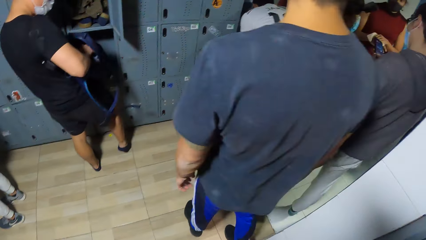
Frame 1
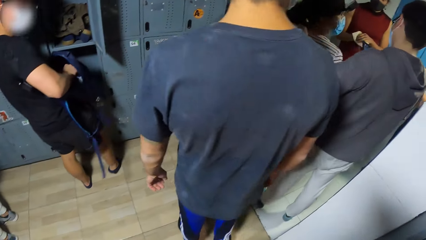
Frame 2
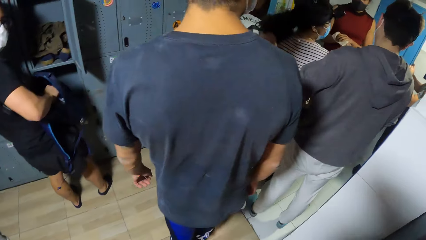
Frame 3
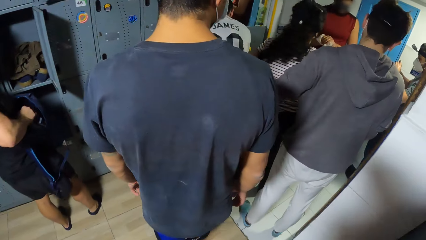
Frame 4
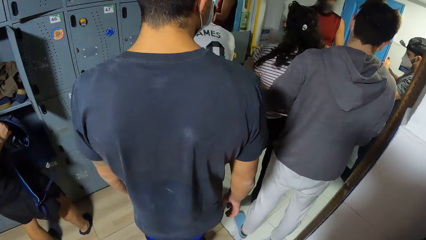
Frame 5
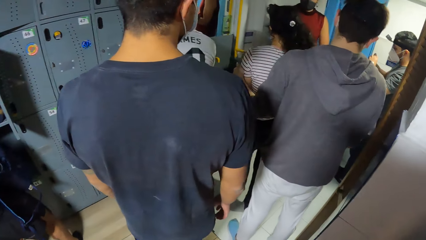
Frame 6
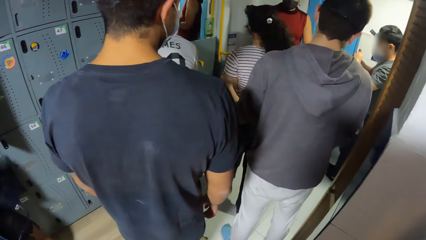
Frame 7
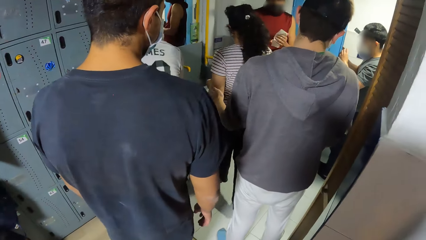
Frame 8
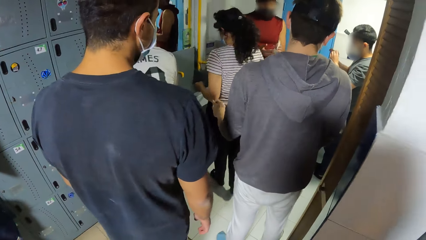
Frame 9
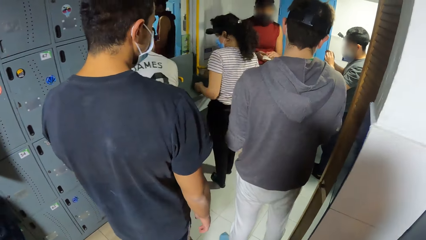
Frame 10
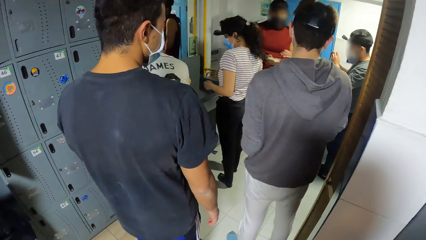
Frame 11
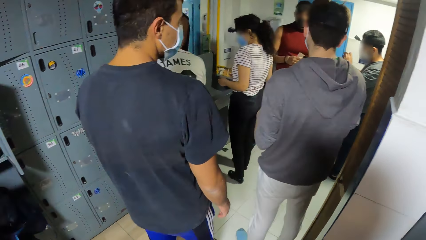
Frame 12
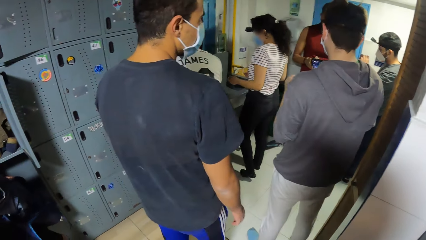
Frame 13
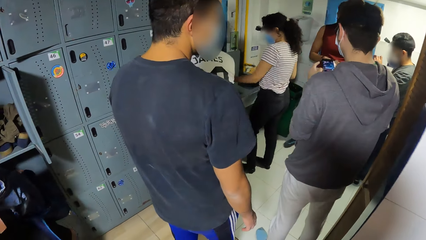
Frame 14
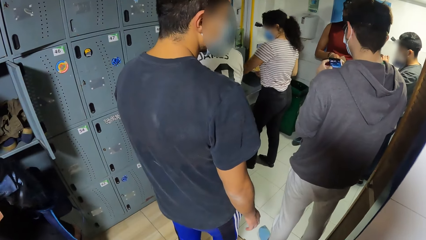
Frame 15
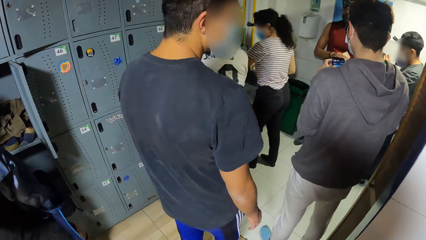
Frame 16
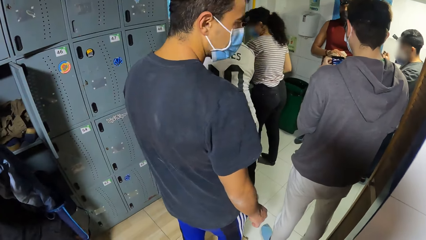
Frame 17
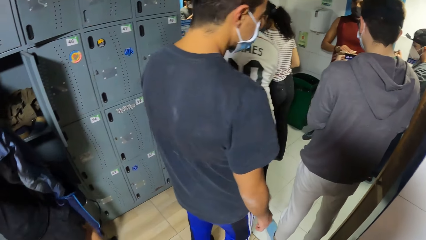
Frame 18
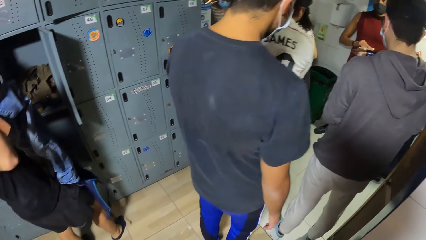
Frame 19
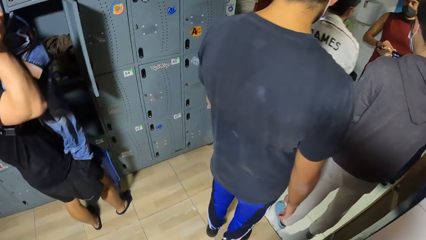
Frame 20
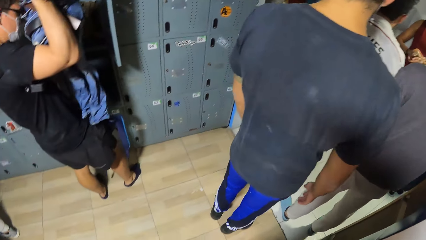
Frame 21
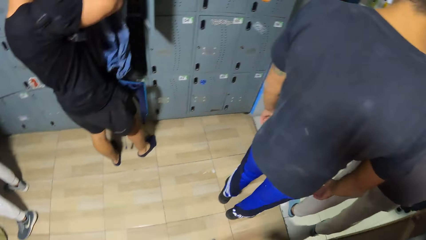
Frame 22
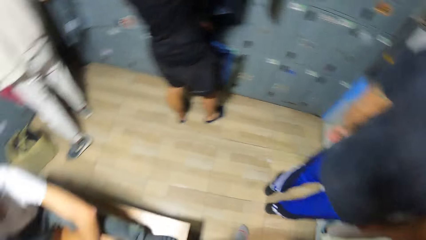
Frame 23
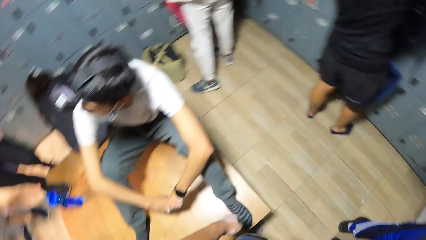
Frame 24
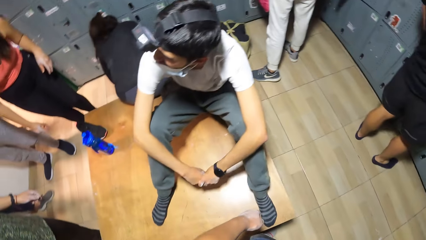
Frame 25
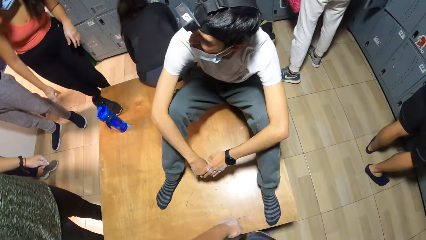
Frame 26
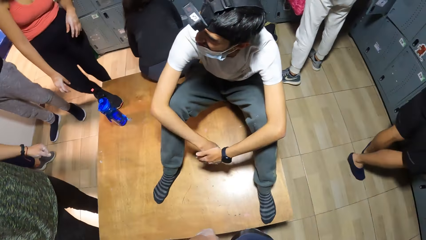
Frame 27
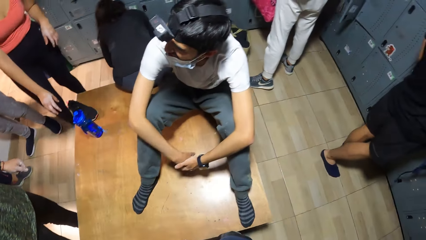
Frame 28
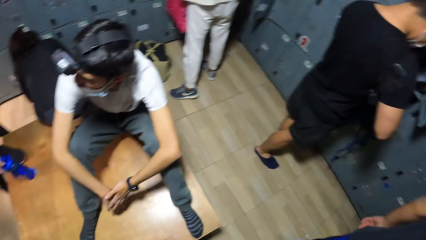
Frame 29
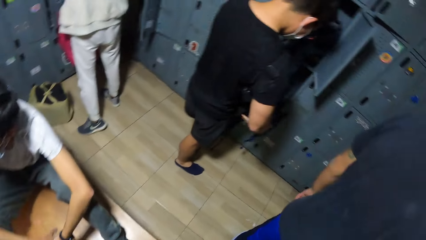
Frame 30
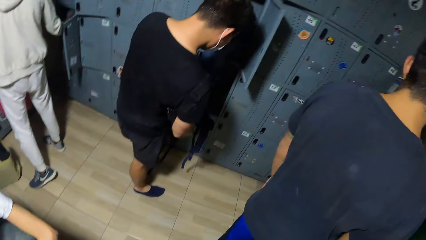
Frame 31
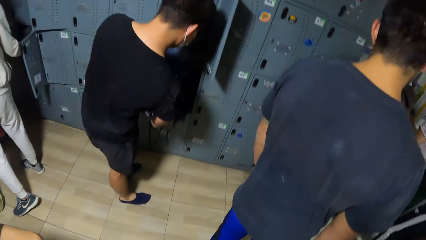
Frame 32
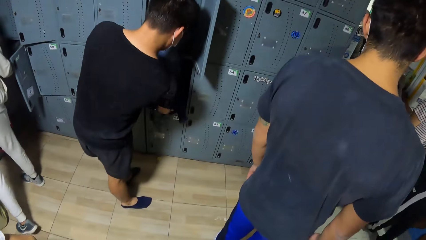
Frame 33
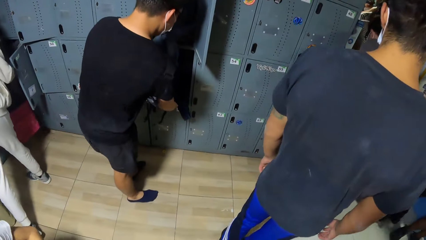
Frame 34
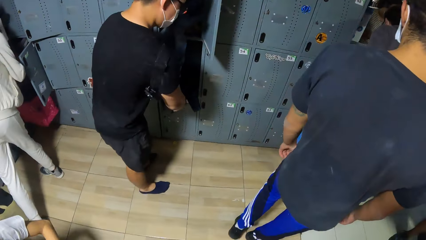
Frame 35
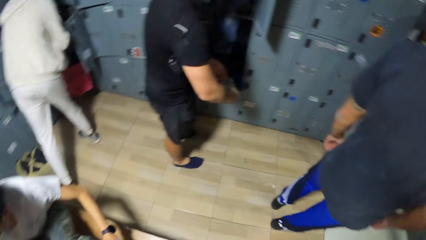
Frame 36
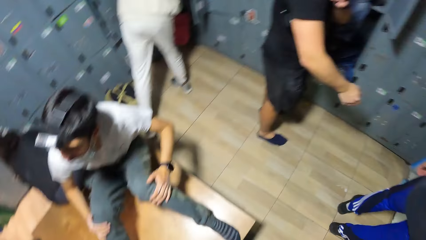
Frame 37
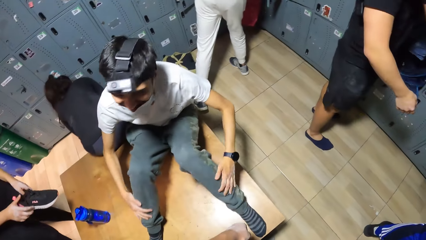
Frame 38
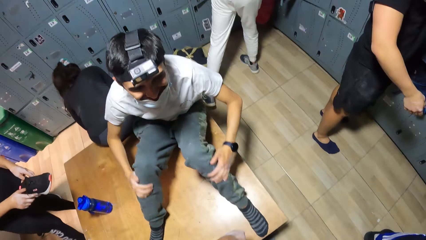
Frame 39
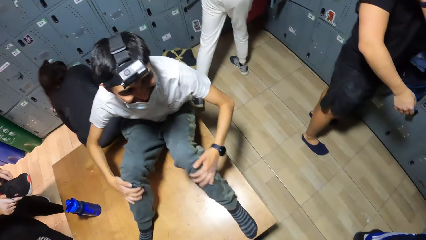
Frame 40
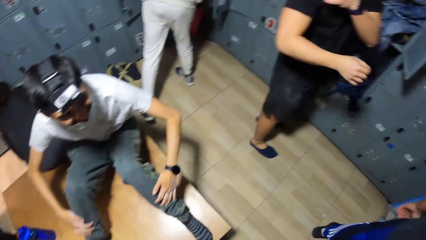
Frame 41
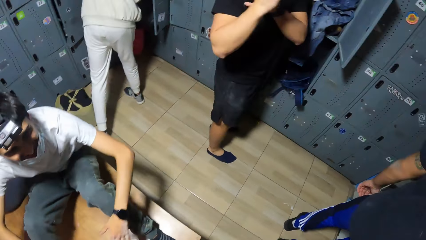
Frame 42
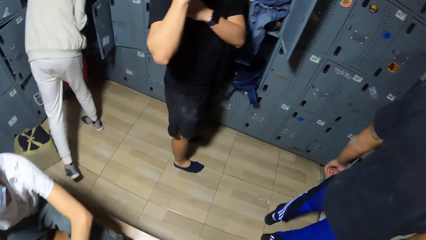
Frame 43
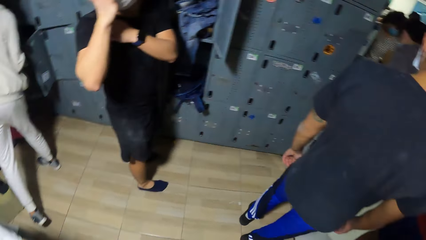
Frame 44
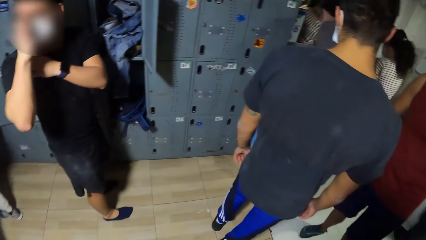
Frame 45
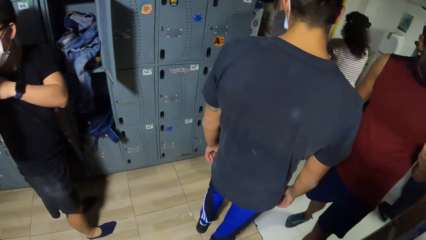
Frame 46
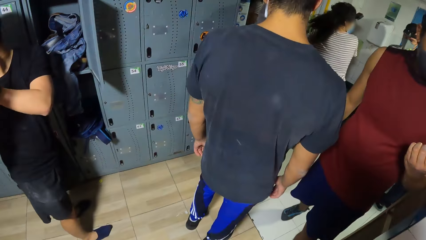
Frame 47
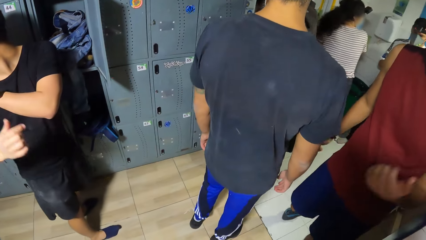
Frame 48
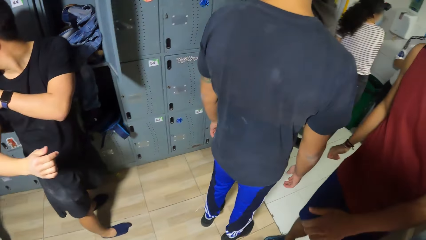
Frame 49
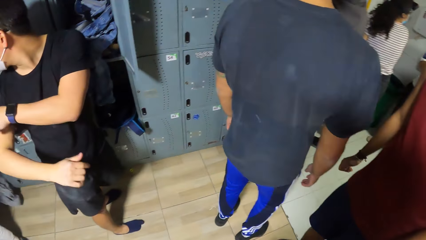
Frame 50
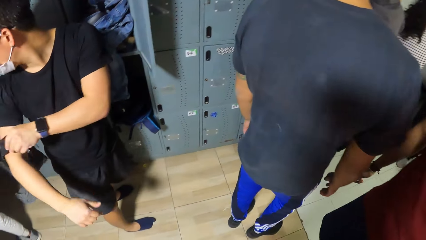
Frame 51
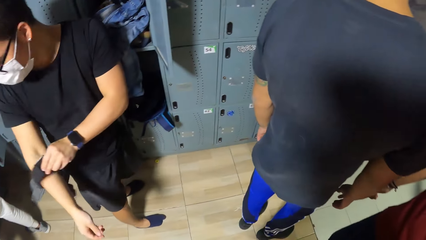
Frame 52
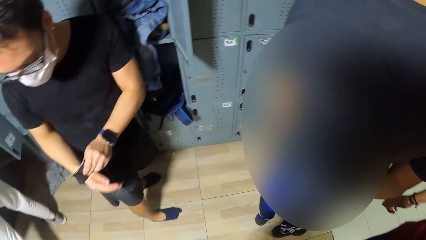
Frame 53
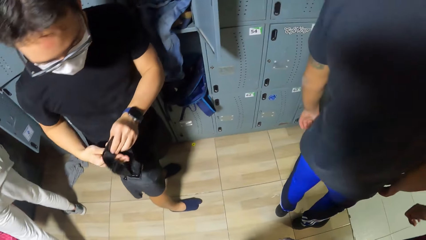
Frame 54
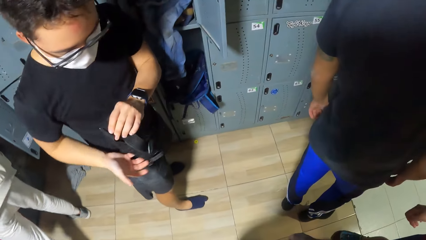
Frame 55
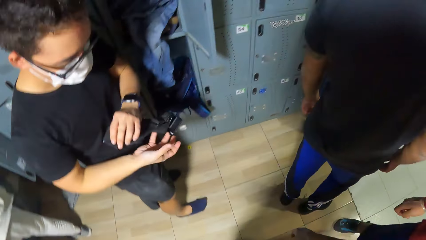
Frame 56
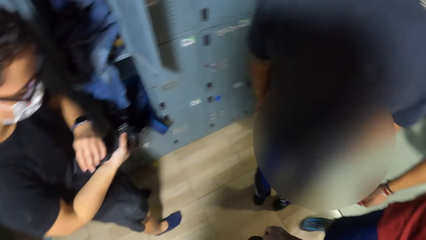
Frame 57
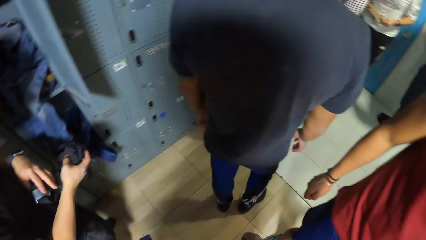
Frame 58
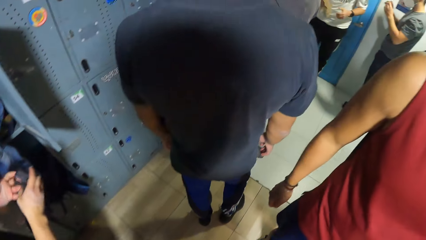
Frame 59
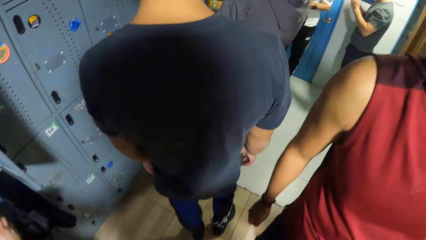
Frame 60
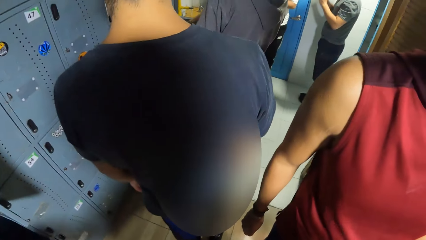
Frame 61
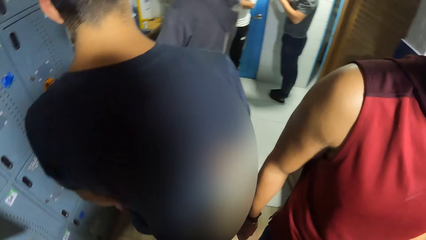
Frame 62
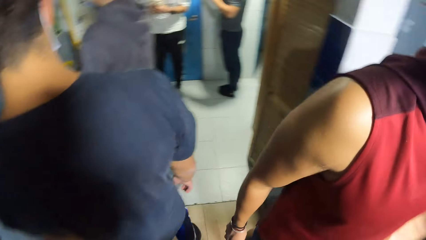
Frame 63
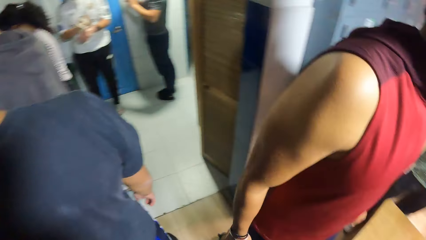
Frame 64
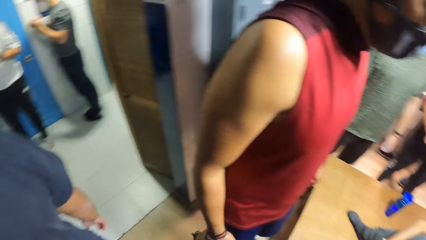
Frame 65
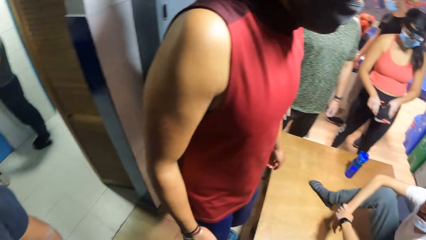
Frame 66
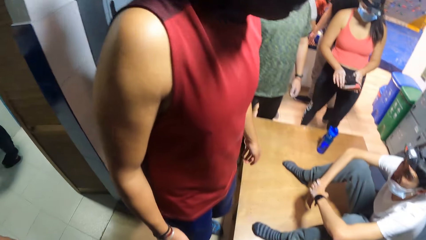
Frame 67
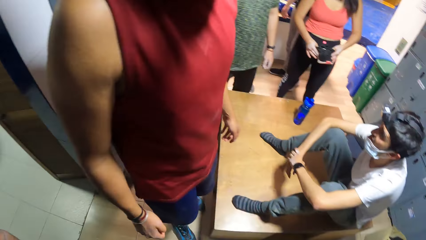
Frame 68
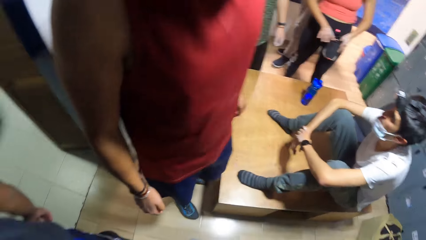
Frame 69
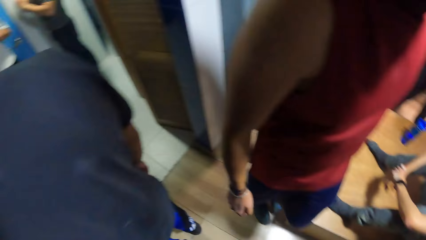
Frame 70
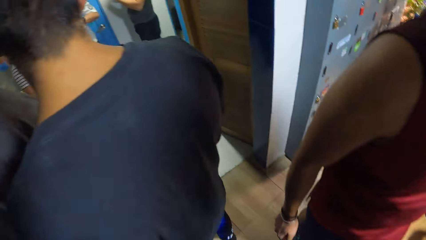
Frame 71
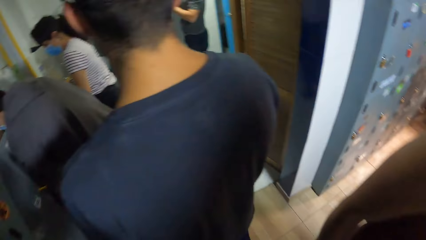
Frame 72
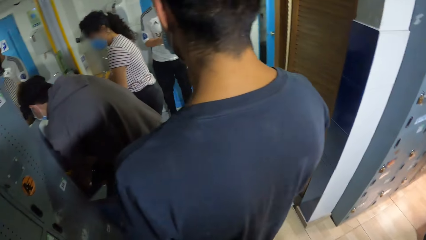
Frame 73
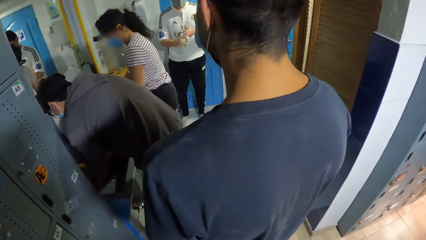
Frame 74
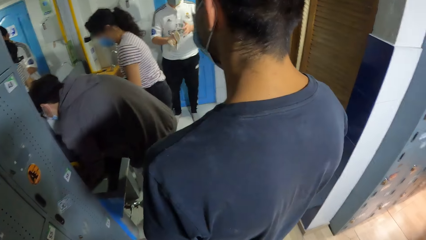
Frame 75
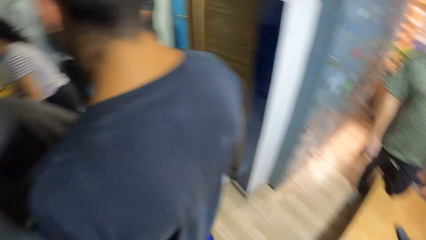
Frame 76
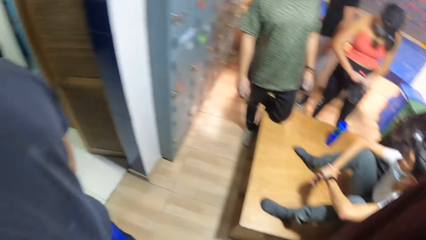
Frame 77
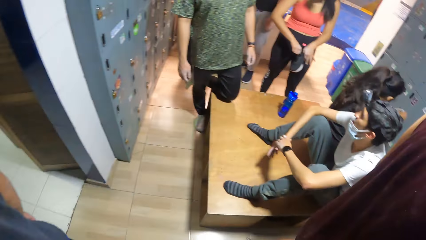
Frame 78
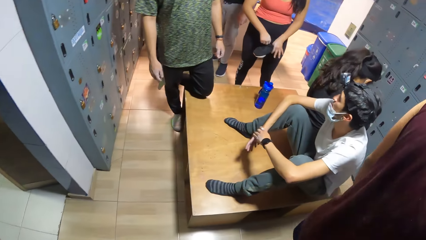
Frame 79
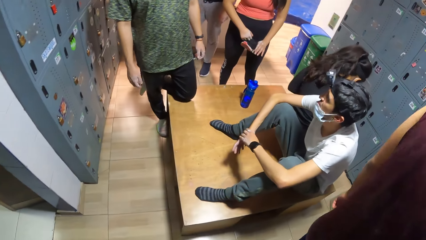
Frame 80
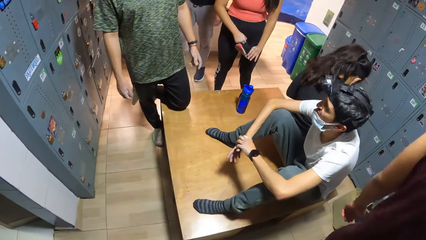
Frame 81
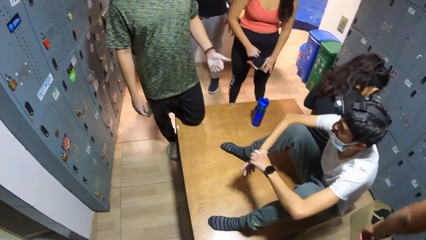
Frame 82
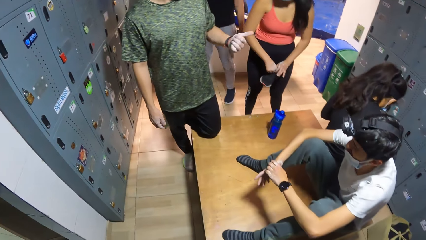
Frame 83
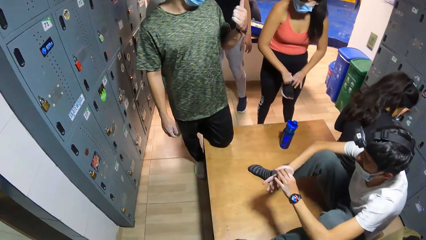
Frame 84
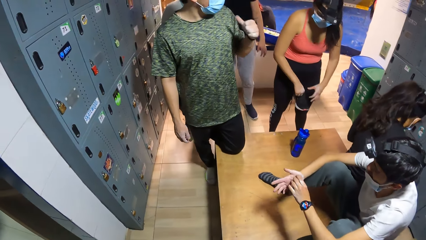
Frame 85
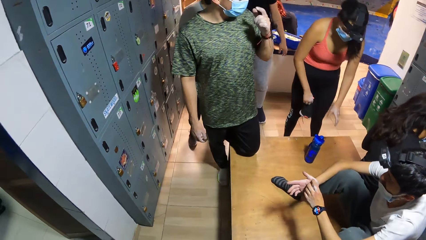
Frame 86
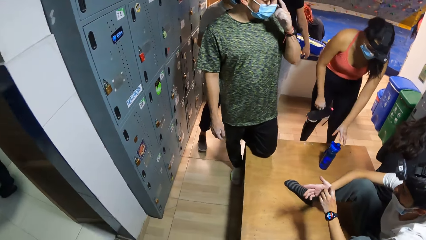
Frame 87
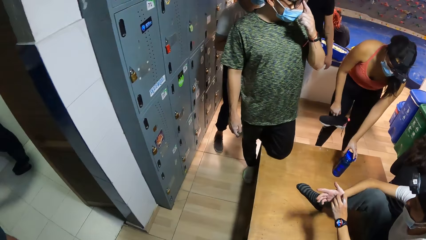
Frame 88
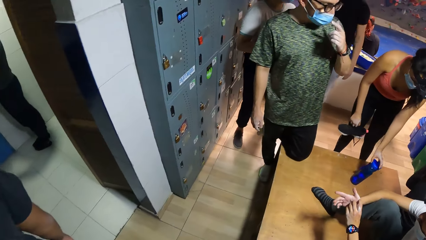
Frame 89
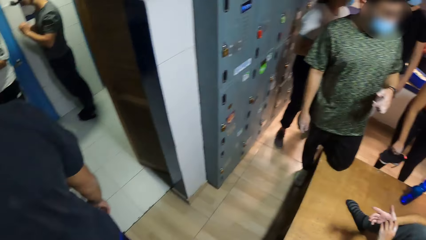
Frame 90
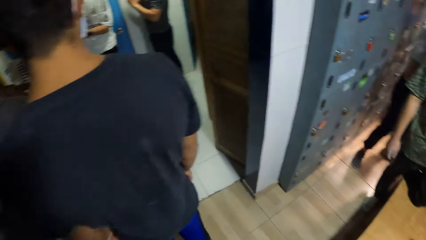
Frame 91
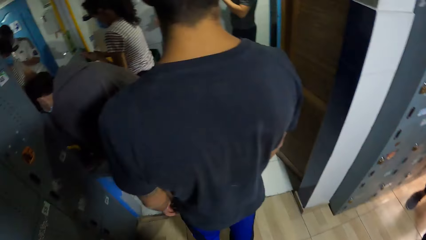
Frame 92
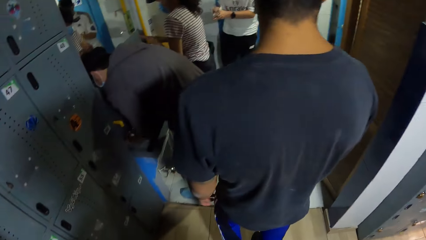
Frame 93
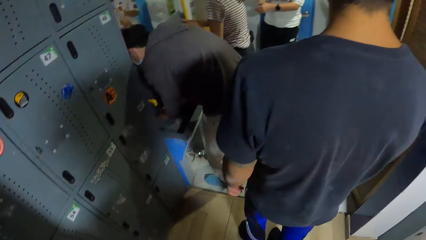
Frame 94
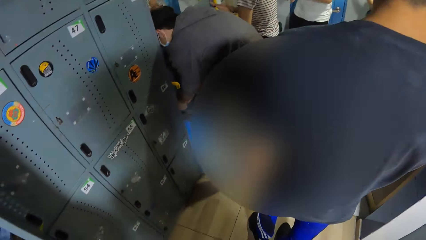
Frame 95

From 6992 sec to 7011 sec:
The camera wearer looks around. A man rubs the knees. Another man removes the hand band. Another man gestures. The woman picks the shoe from the table with her left hand.
